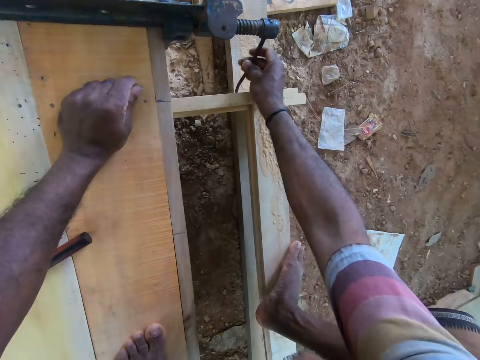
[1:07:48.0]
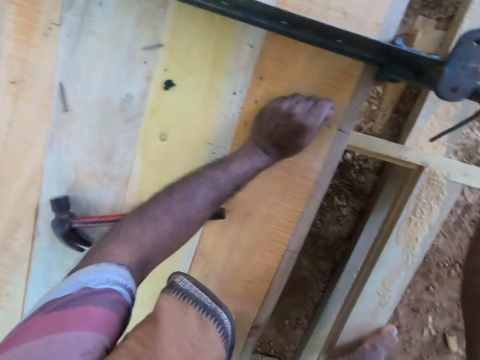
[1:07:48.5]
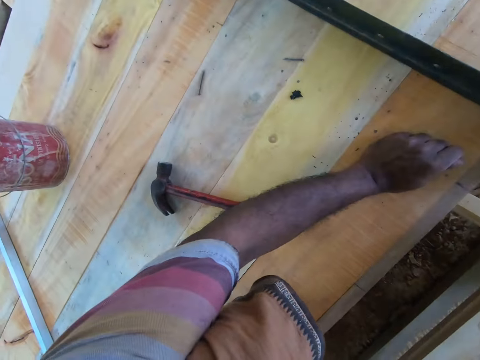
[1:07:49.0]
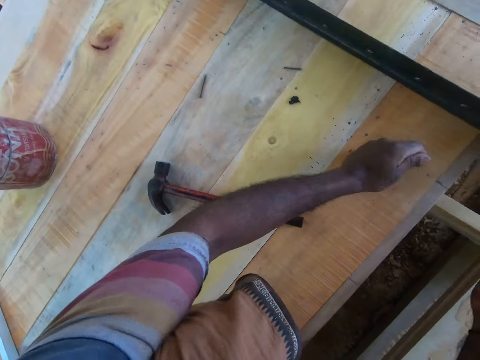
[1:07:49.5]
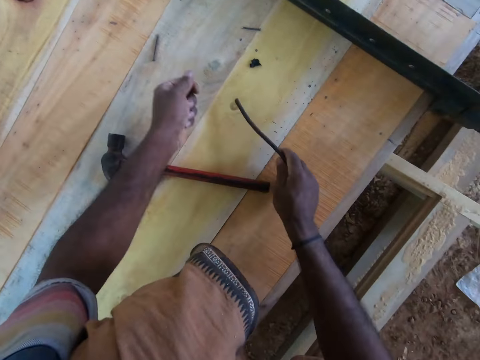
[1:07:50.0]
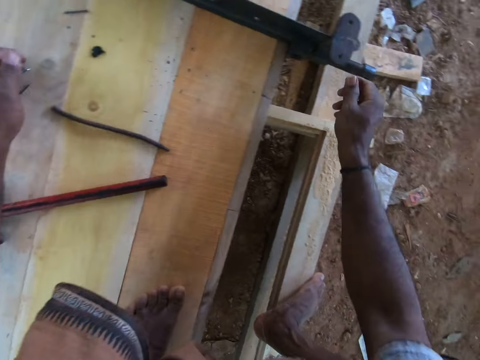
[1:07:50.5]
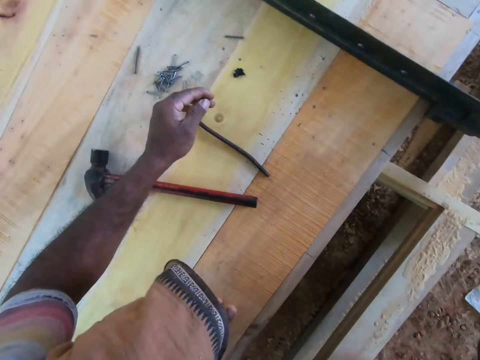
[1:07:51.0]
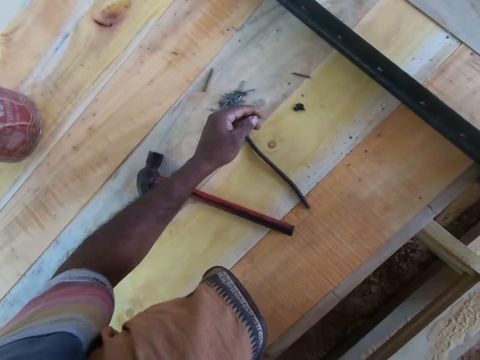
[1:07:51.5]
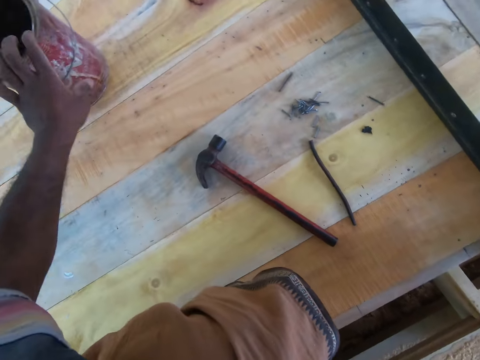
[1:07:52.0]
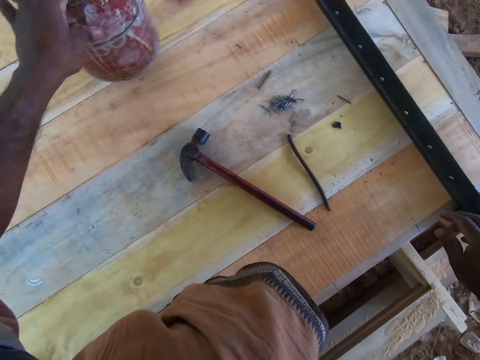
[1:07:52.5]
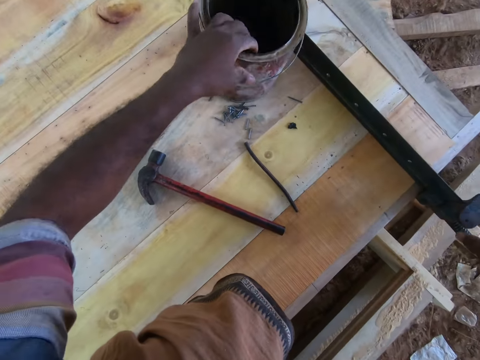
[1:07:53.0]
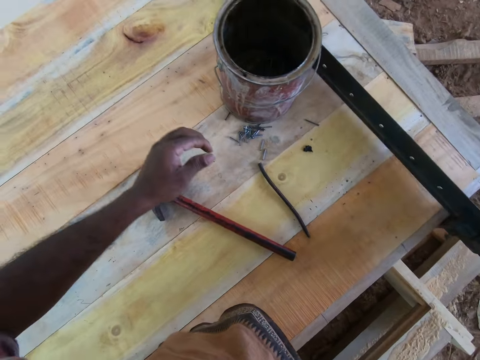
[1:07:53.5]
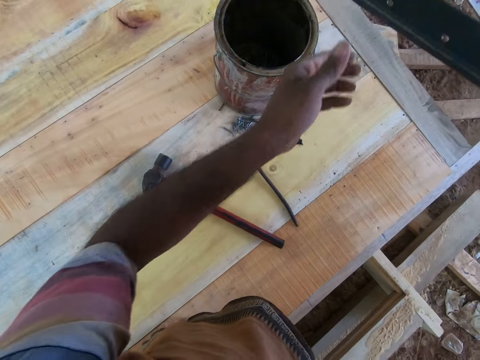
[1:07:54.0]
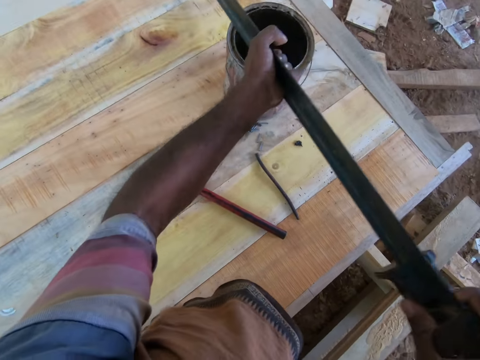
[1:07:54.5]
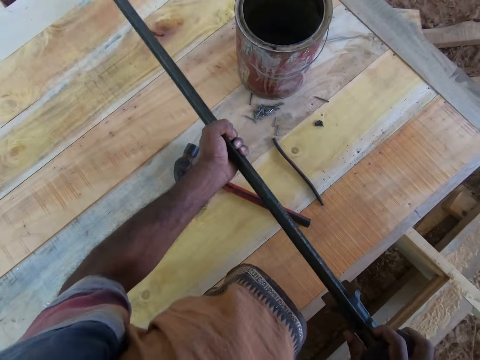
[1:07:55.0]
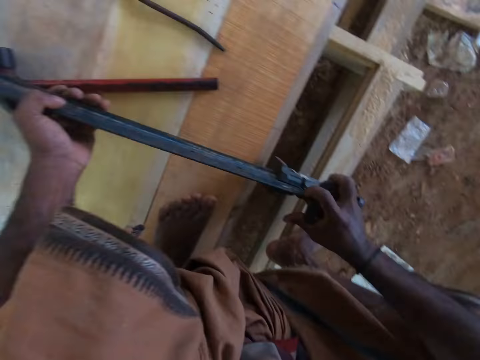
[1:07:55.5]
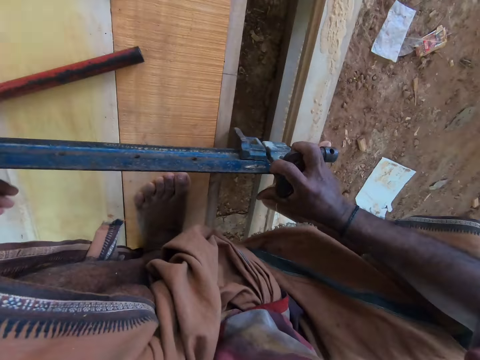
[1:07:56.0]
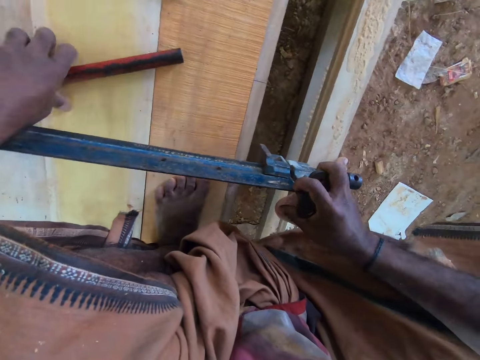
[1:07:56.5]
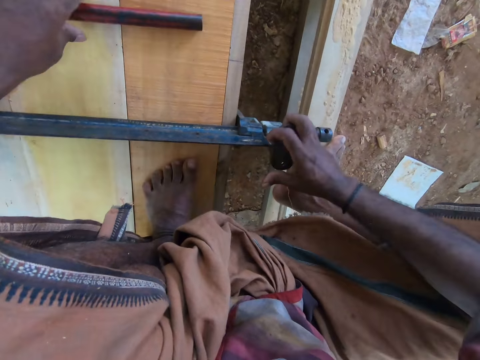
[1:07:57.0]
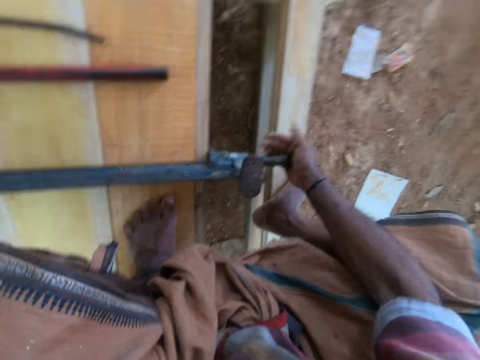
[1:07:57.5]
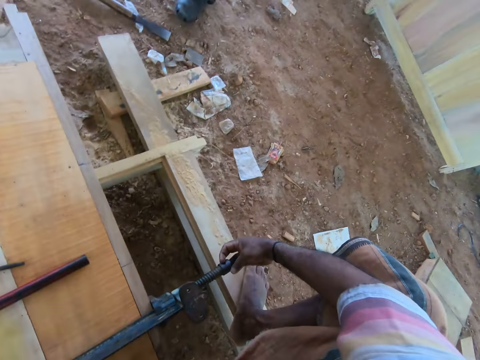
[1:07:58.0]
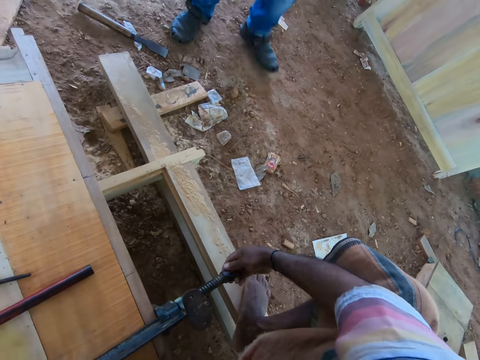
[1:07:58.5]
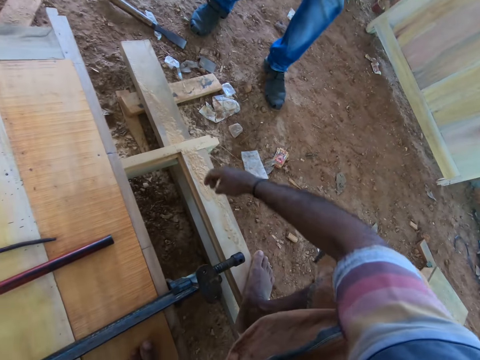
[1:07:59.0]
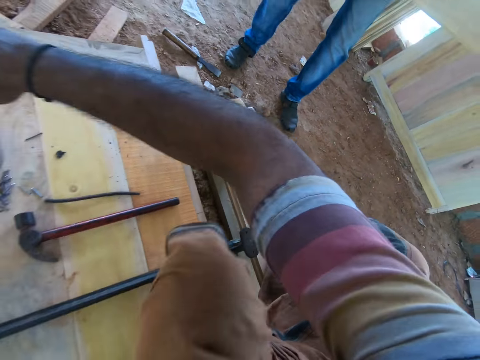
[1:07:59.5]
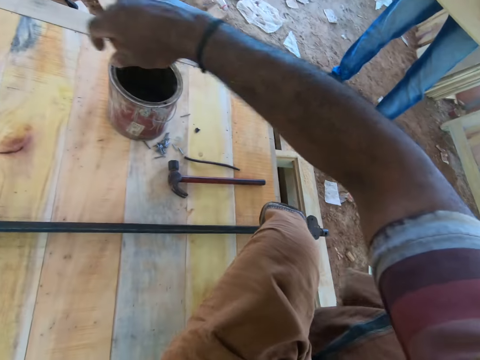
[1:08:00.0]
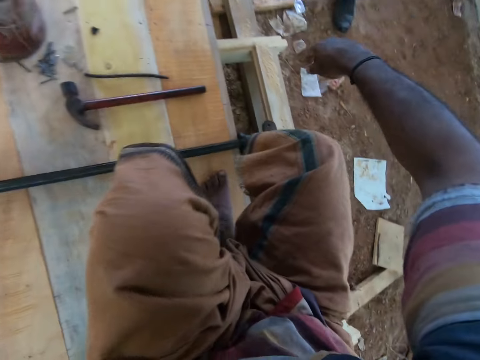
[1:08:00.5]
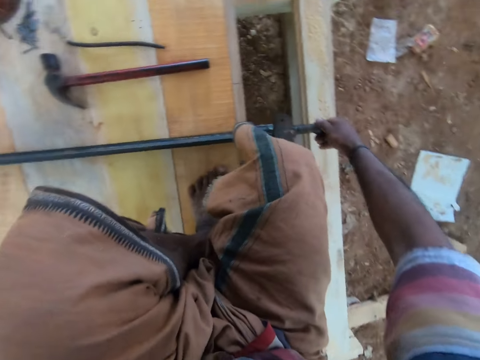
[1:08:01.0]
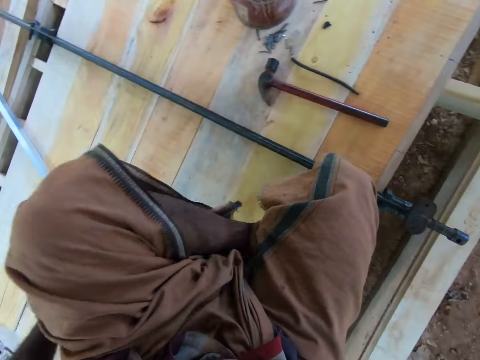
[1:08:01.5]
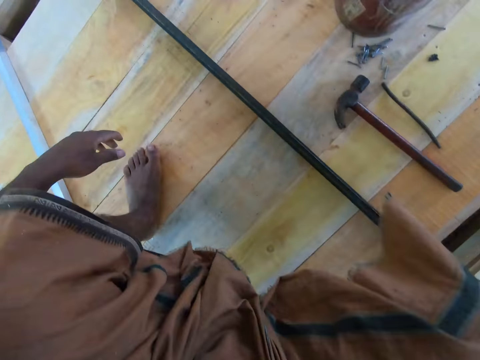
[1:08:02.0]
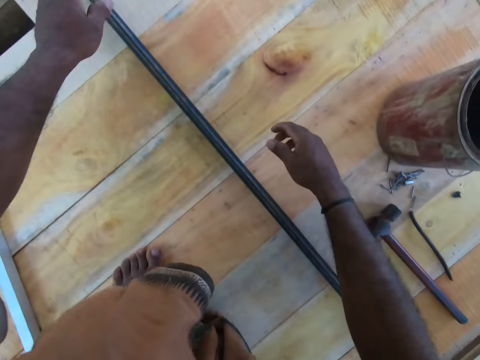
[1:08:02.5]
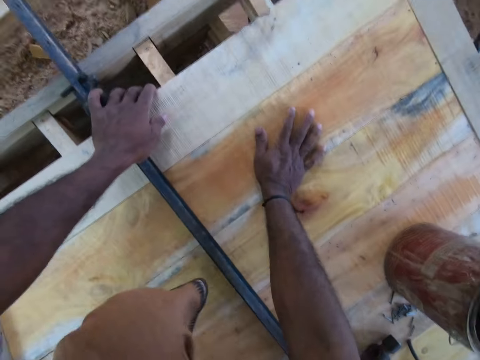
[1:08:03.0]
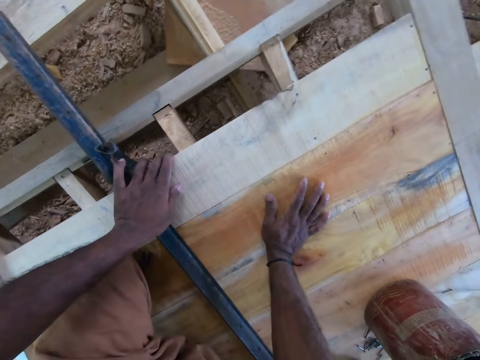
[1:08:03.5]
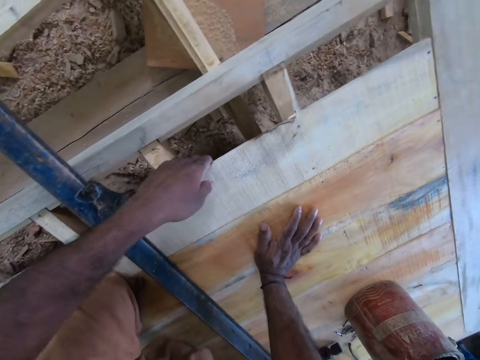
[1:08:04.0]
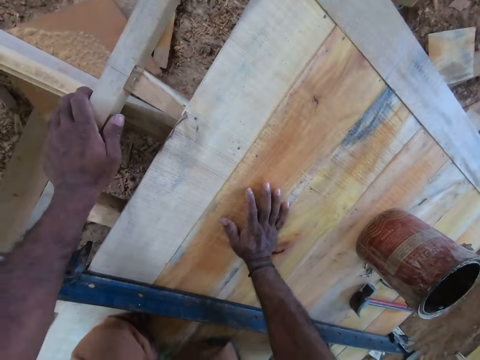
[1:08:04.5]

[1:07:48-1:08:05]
The camera wearer removes a clamp holder on a clamp on the work table with his right hand. He drops the clamp holder on the work table with his right hand. He drops some nails in his left hand on the work table. He adjusts the bolt on the clamp with his right hand. He picks a metal pail from the work table with his left hand. He moves a container on the table with the left hand. He drops the metal pail in his left hand on the work table. He lifts the clamp from the work table with his right hand. He holds the clamp with both hands. He drops the clamp in his hands on the work table. He picks the hammer from the work table with his right hand. He drops the hammer in his right hand on the work table. He hits the clamp bolt on the work table with his right hand. He moves the hammer on the table with the left hand. He turns the bolt on the clamp with his right hand. A man walks towards the camera wearer. The camera wearer converses with the man. He opens the steel with the right hand. He moves on the table. He turns the bolt on the clamp with his right hand. He places his right hand on the work table.

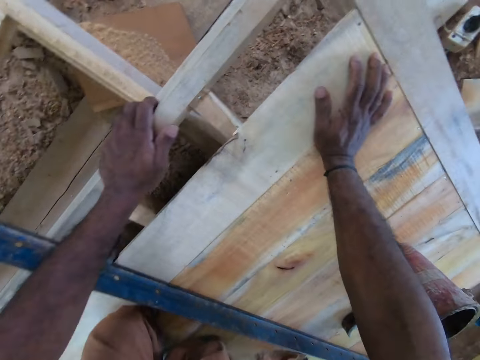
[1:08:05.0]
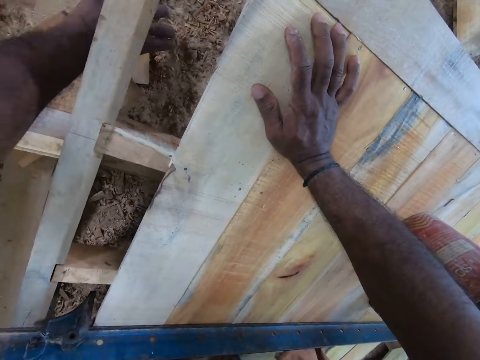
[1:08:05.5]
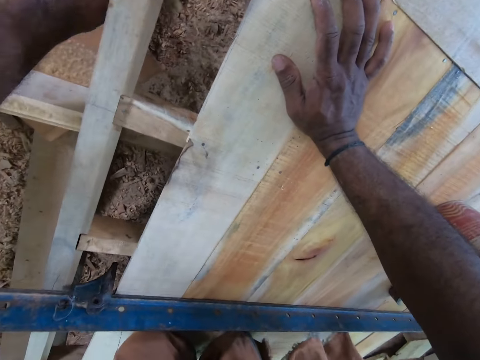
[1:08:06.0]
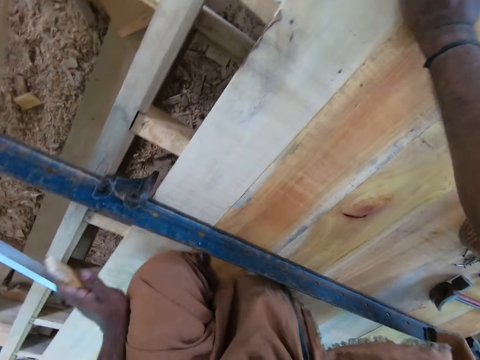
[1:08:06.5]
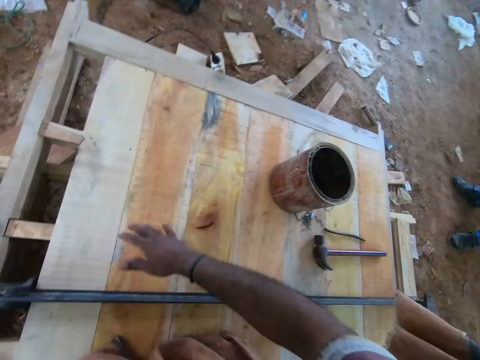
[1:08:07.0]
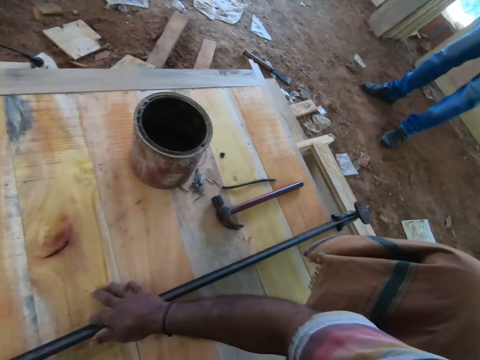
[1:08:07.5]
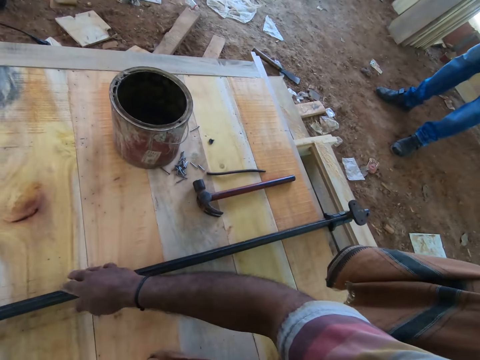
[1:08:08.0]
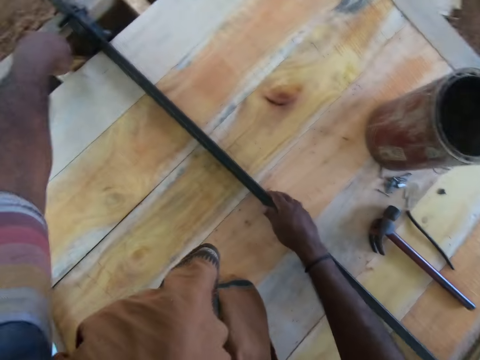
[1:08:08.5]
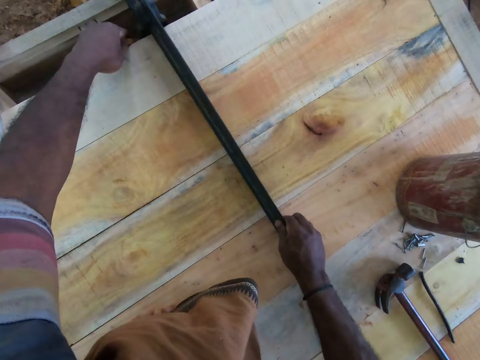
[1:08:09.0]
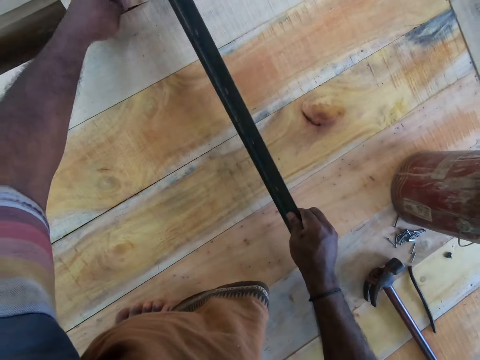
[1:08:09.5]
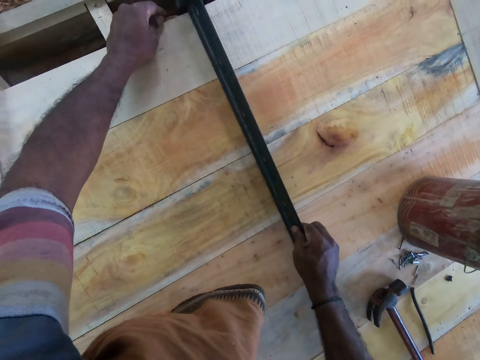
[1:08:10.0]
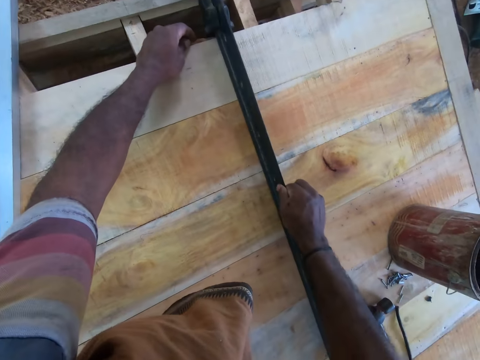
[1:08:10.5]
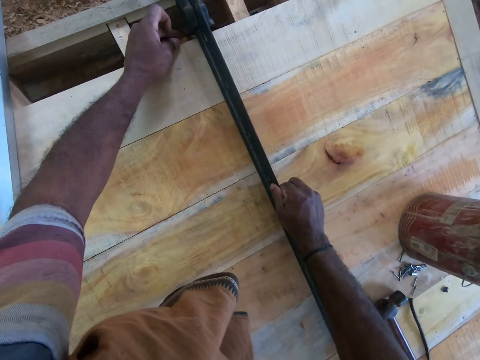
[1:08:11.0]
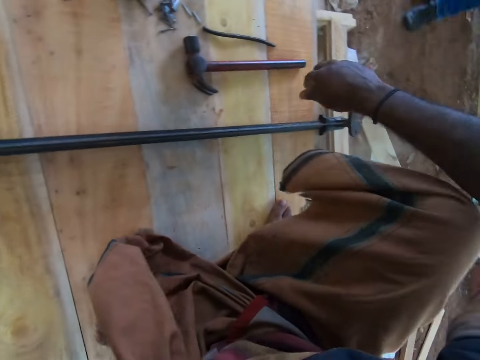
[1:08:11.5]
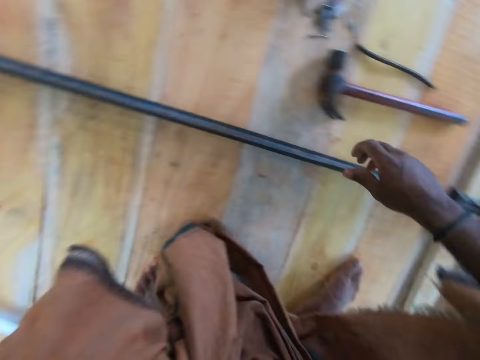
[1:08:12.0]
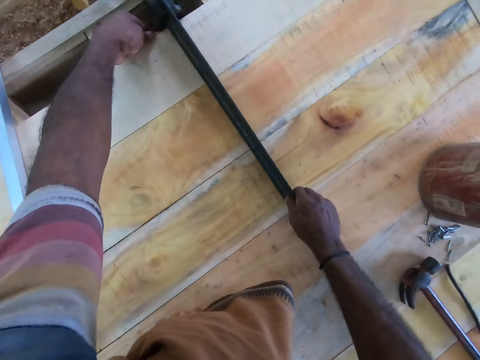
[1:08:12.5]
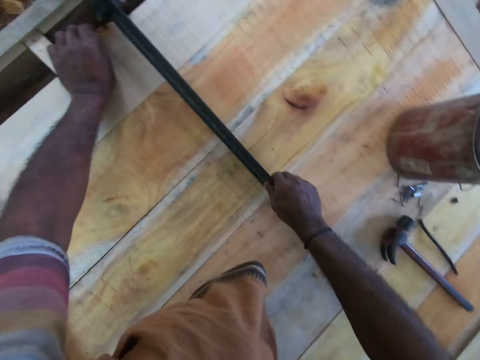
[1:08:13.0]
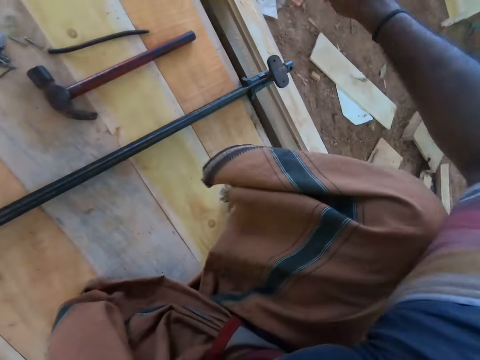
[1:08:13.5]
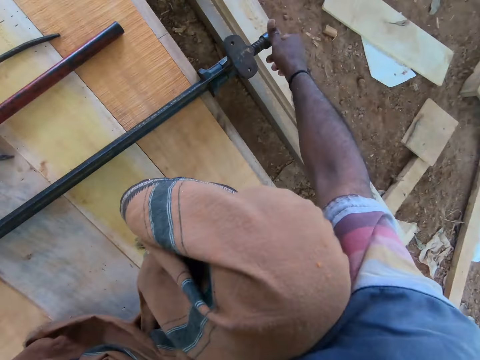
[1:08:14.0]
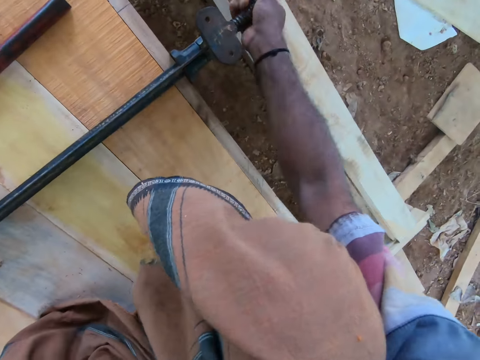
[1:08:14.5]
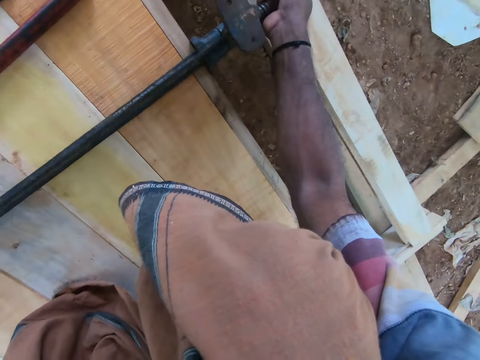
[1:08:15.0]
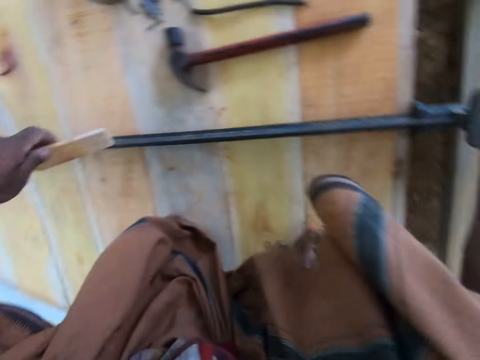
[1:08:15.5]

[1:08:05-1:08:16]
The camera wearer picks a small wood from the ground with his left hand. He raises the clamp from the work table with his right hand. He holds the steel with the right hand. He puts the wood in his left hand under the clamp on the work table. He places the clamp in his right hand on the work table. He does something with the wood in the left hand. He moves the steel with the right hand. He looks around. He touches the steel with the right hand. He looks around. He turns the bolt on the clamp with his right hand. He tightens the steel with the right hand.
